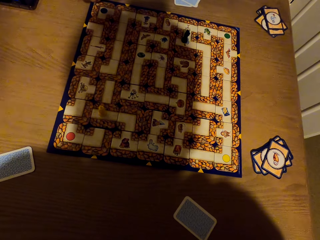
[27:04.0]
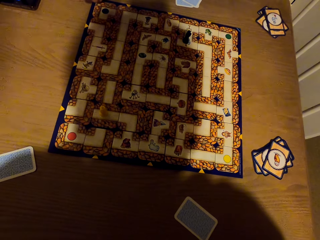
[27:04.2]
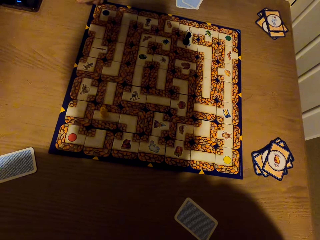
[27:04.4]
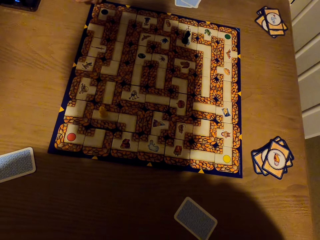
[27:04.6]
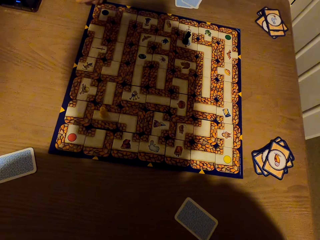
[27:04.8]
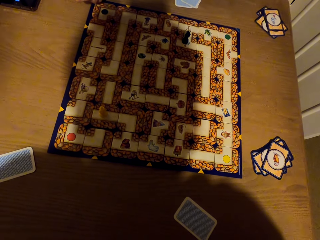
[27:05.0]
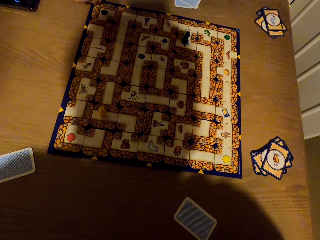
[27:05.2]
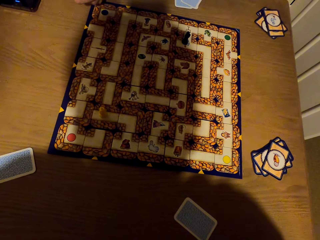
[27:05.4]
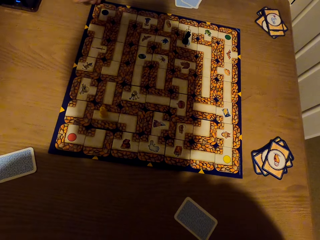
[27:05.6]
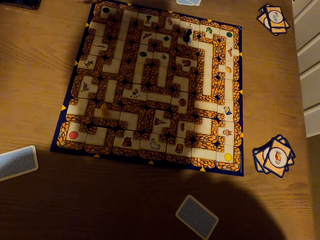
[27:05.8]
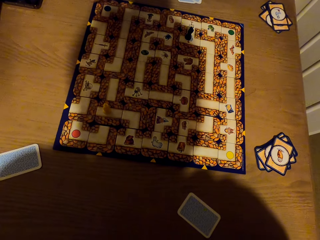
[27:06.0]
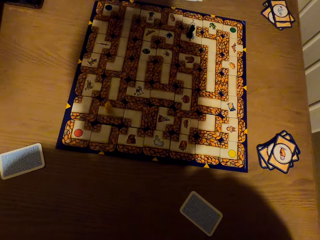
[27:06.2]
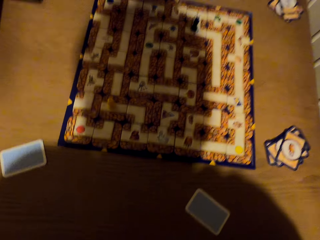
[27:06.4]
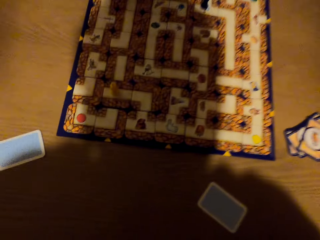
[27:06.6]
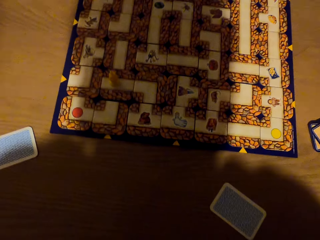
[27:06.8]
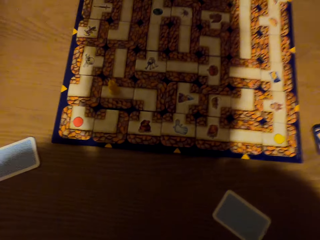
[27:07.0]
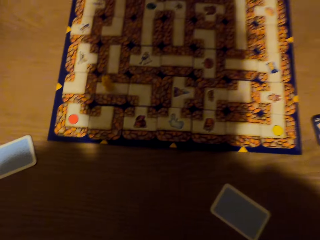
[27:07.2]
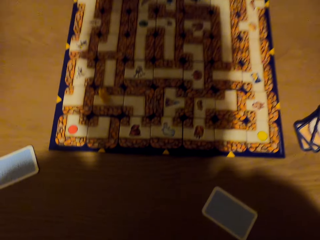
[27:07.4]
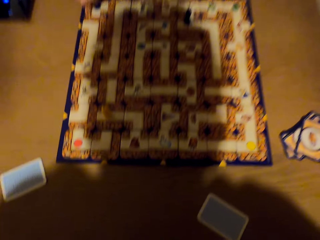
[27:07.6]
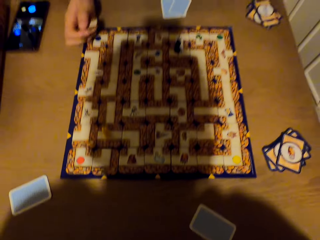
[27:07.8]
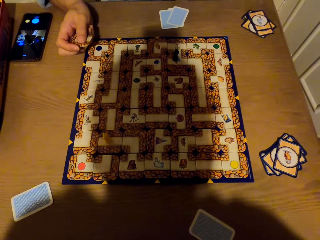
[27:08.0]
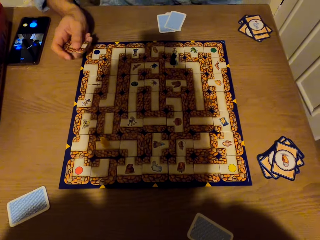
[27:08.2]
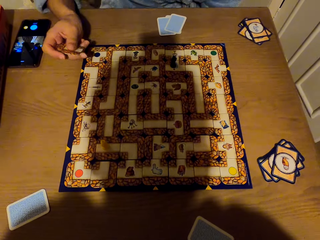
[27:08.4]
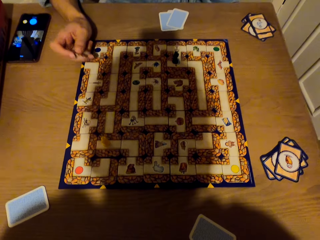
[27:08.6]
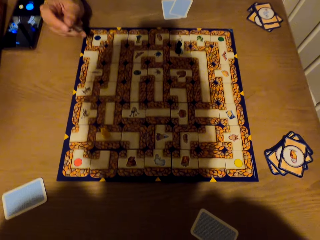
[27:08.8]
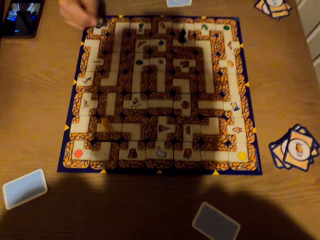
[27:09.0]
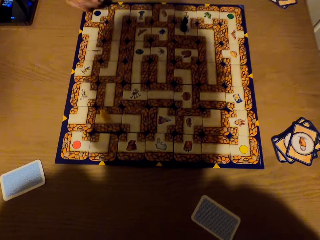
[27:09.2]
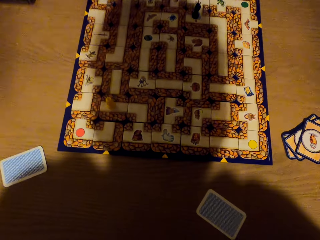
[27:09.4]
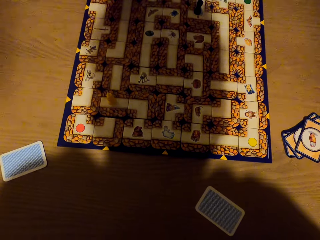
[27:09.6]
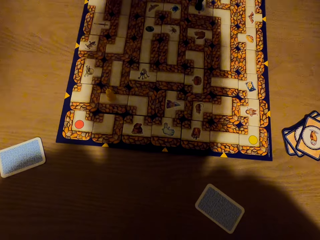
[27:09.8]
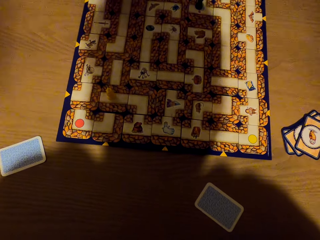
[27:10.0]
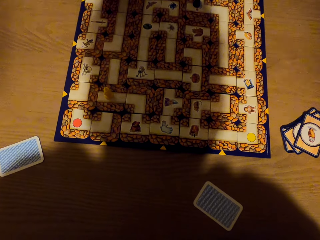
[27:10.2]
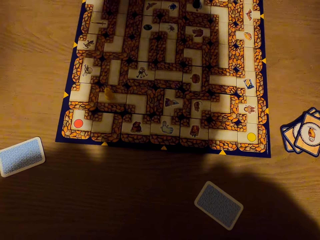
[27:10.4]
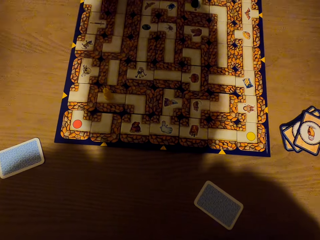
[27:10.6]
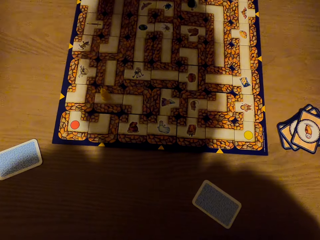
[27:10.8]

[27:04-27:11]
The camera wearer stares at the chess board.

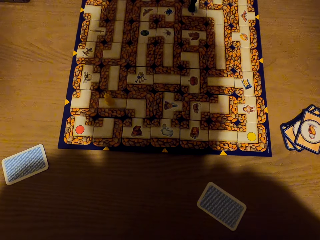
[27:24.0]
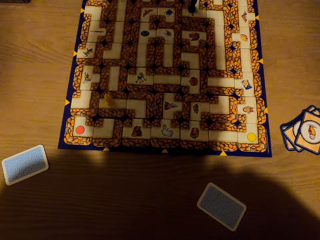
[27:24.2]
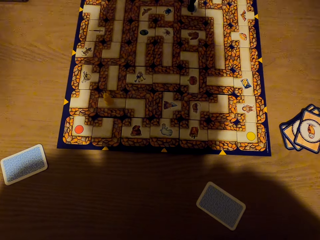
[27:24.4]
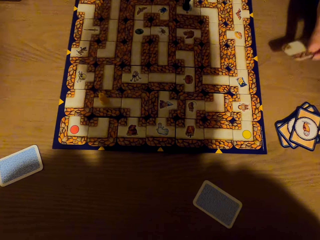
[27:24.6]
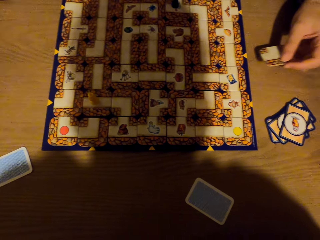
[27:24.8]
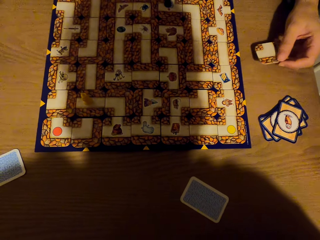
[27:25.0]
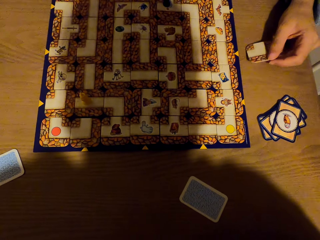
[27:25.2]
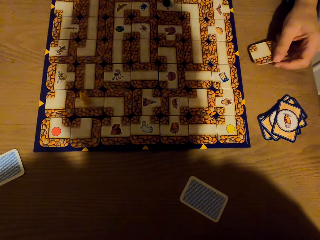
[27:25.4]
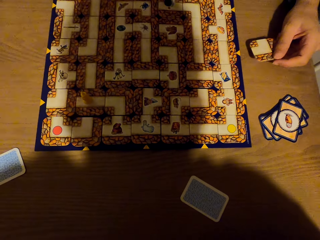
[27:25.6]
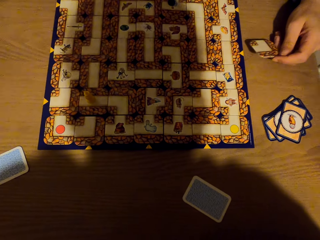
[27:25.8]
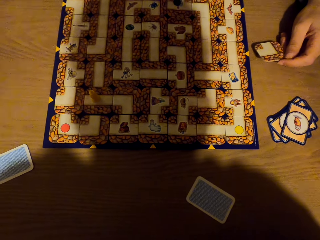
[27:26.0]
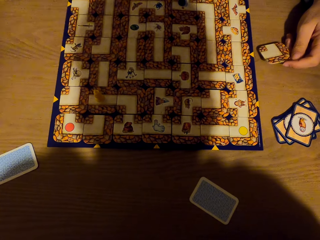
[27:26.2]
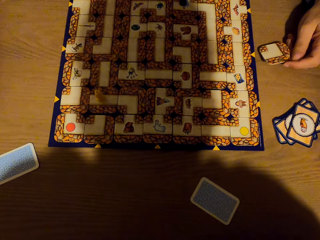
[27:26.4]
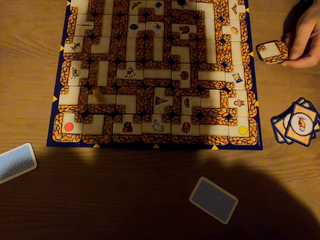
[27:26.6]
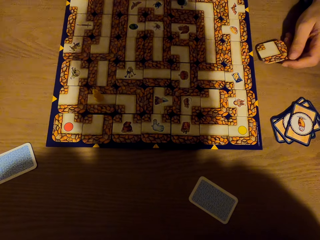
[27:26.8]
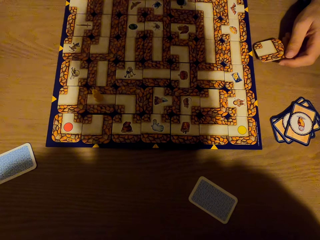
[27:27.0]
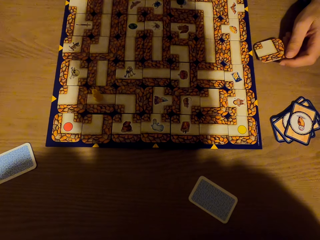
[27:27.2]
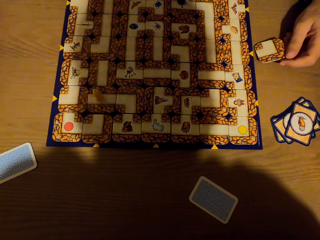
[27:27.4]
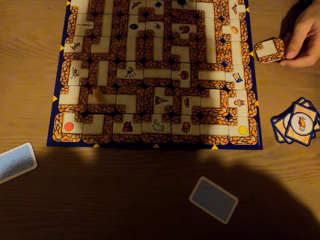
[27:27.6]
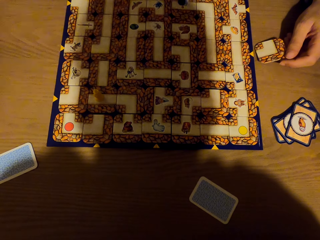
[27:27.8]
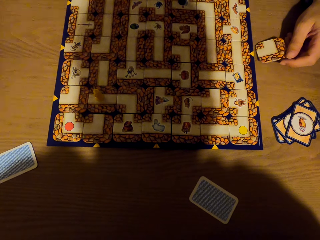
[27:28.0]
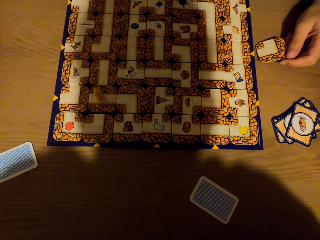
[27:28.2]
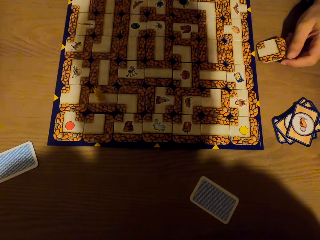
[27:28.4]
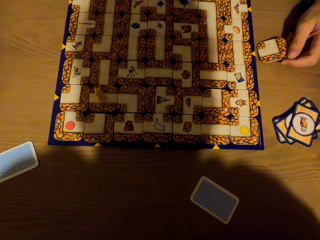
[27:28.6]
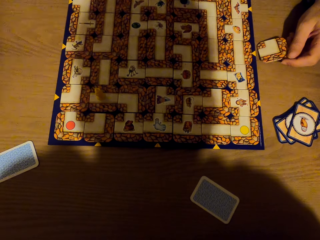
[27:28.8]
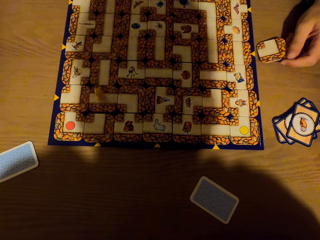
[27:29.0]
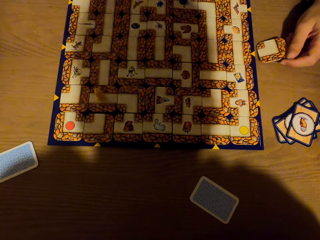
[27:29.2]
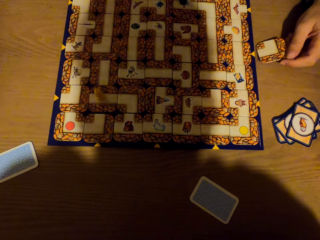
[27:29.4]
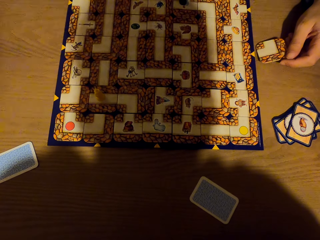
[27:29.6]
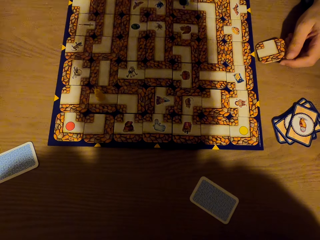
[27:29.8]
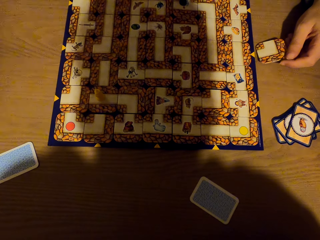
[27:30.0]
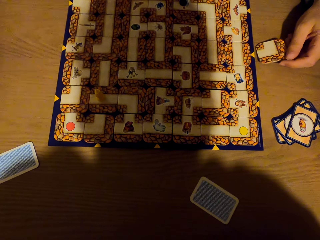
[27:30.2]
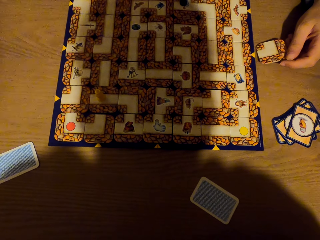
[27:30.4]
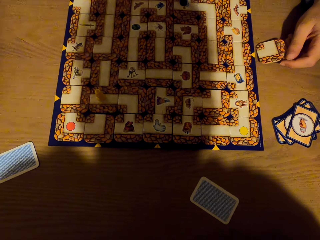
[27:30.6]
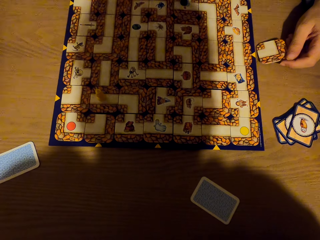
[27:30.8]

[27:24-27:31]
A lady raises a card to the table with her left hand.

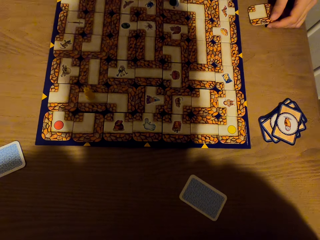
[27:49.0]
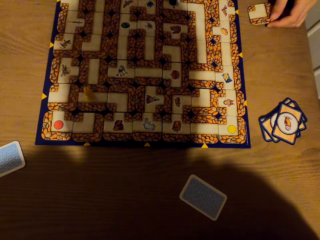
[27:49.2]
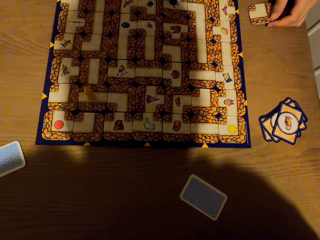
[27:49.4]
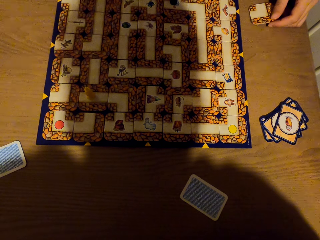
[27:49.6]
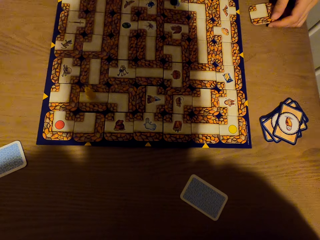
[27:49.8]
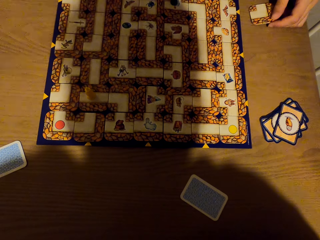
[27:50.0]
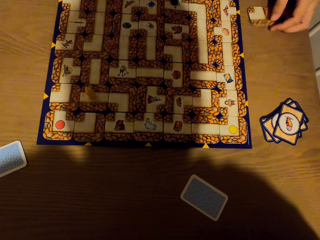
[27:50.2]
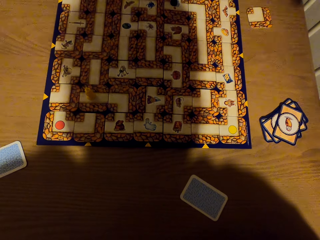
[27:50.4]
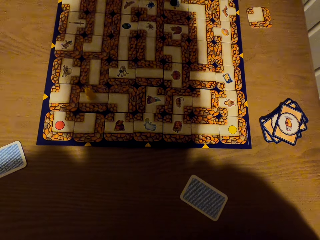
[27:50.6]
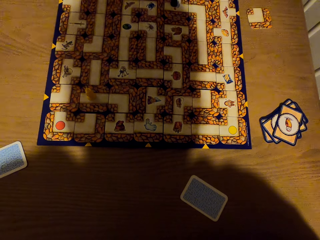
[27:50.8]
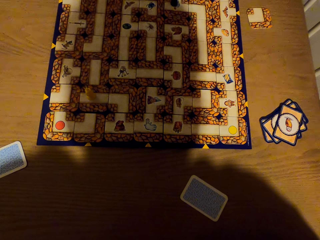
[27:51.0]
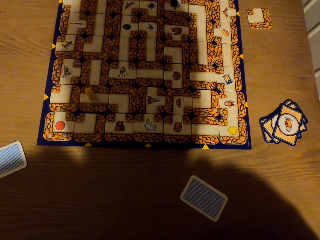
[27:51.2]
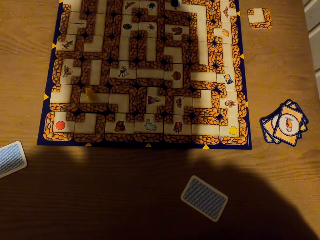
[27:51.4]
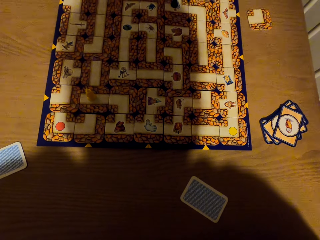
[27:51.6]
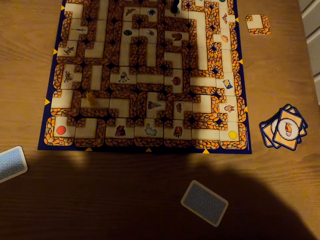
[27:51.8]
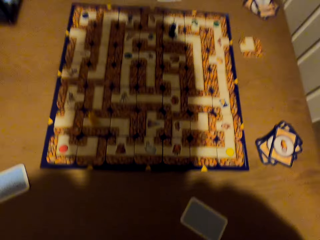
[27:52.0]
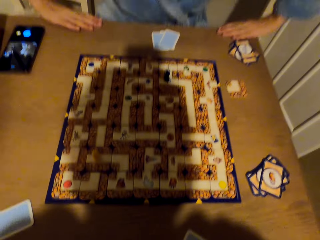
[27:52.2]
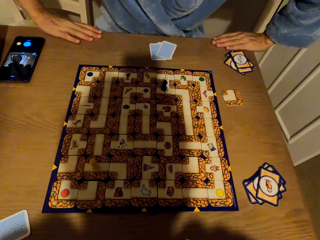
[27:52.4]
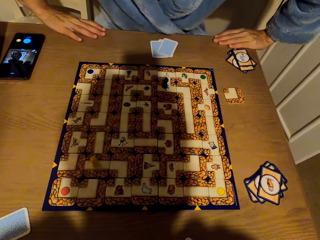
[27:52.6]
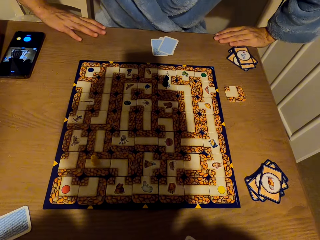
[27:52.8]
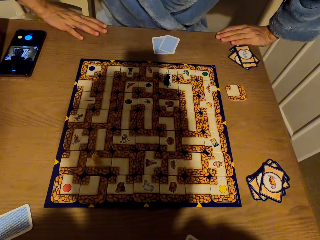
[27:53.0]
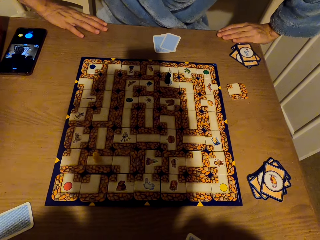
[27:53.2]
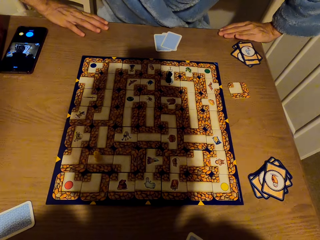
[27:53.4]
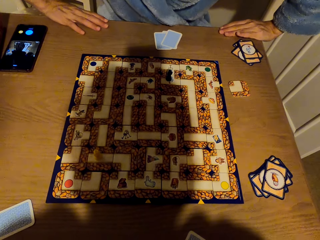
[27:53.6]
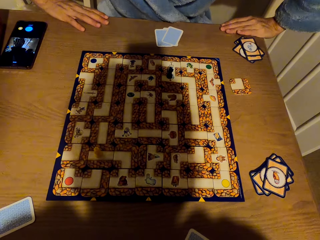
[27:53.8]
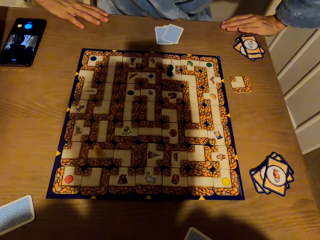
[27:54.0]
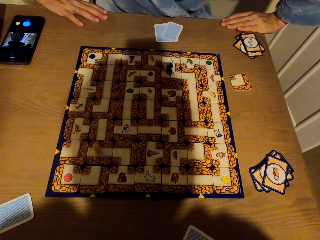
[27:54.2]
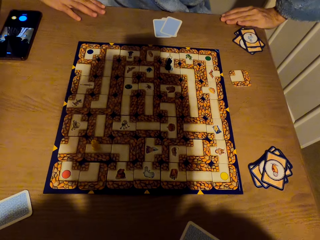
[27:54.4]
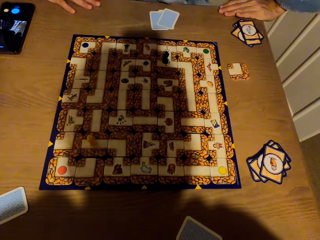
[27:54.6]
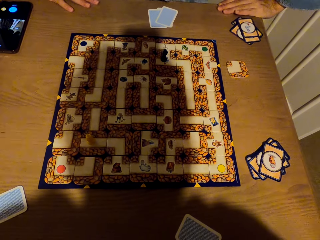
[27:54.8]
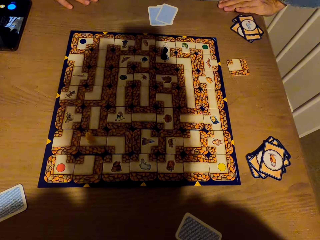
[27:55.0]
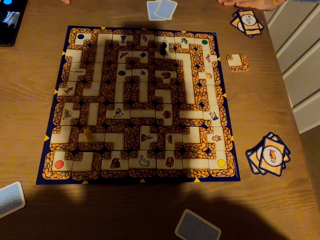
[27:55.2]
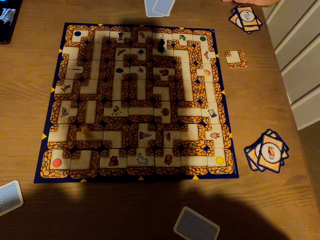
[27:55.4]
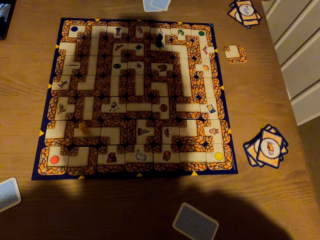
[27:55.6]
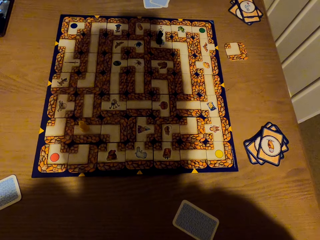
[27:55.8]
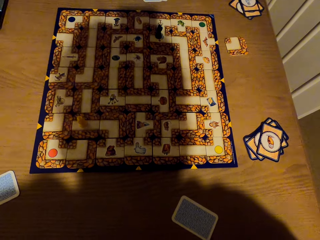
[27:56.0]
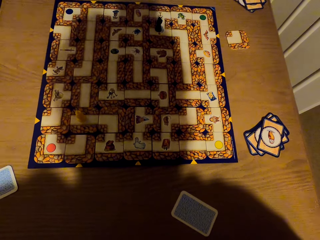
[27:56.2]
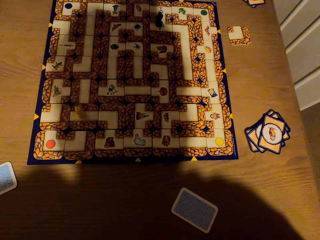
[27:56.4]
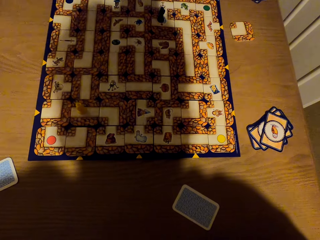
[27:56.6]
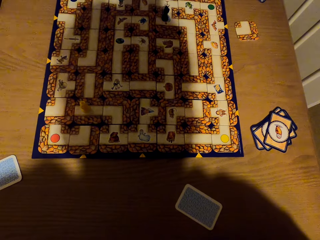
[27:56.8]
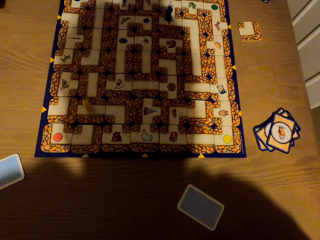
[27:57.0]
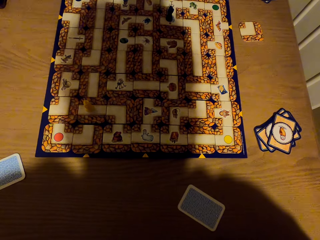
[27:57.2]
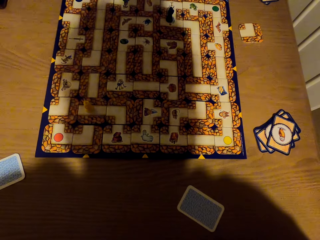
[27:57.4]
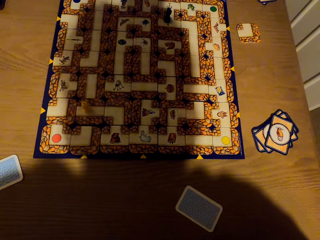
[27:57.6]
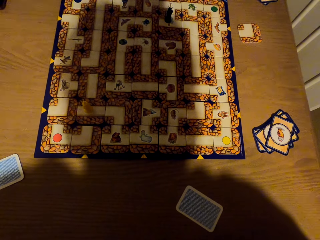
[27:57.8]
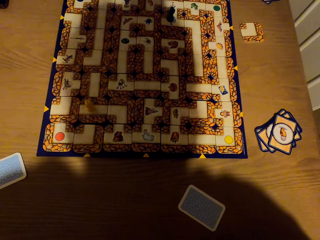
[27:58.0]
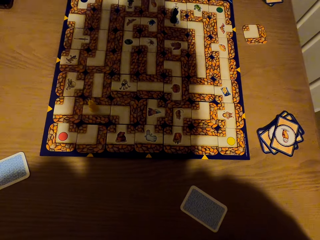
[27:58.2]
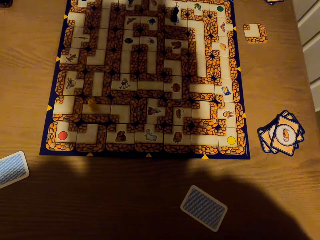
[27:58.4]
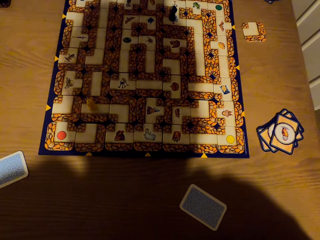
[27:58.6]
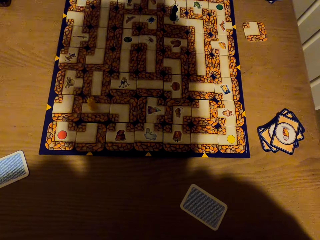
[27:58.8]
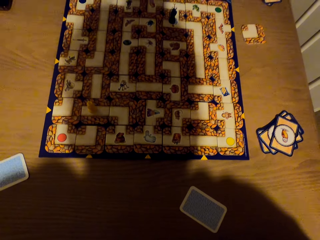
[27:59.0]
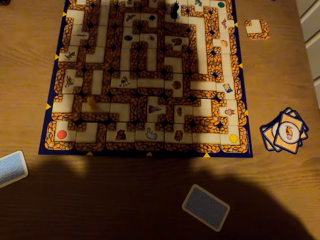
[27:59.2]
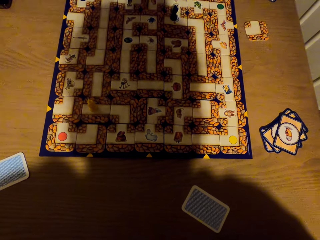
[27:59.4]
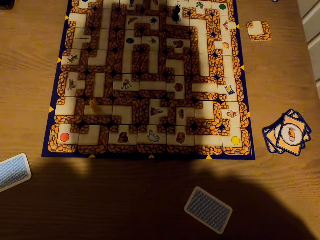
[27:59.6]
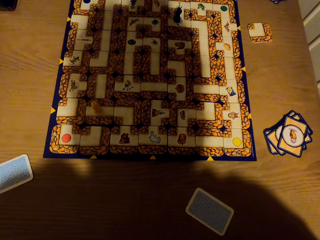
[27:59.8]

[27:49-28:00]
A lady drops a card on the table with her left hand. The lady places a tile on the table and stares at the labyrinth board game. The lady places her hands on the table. The camera wearer talks to the lady.
